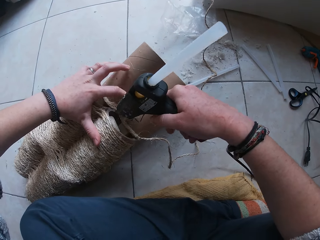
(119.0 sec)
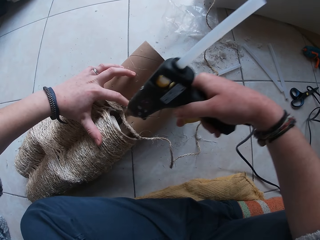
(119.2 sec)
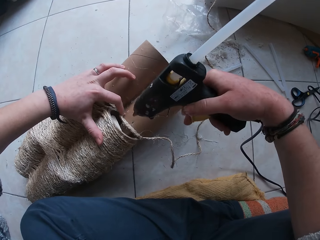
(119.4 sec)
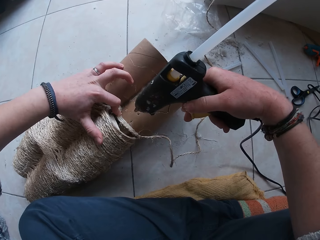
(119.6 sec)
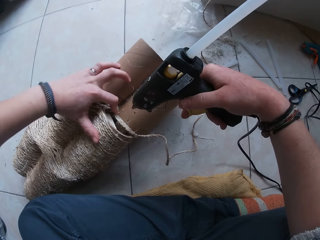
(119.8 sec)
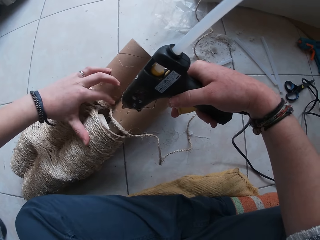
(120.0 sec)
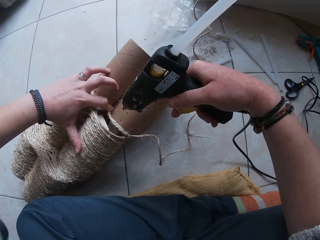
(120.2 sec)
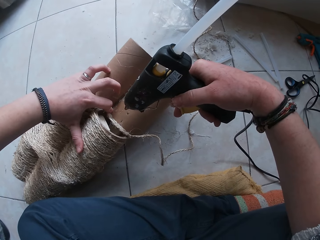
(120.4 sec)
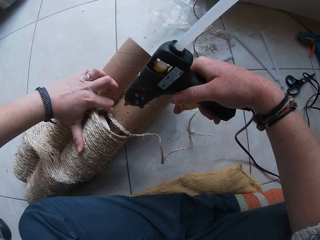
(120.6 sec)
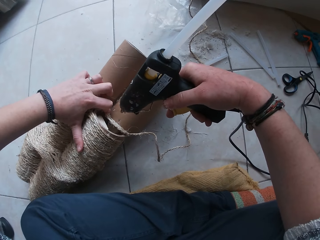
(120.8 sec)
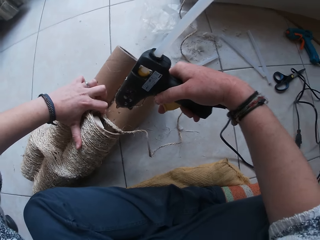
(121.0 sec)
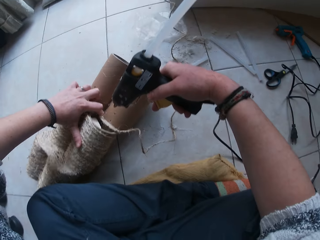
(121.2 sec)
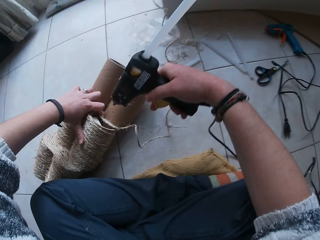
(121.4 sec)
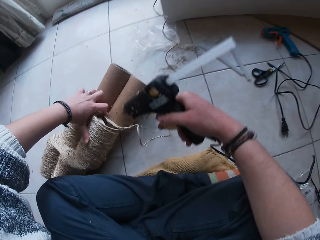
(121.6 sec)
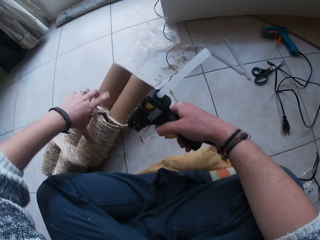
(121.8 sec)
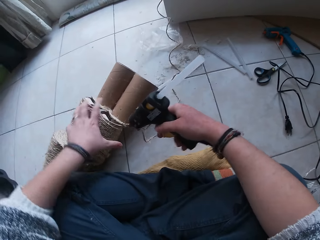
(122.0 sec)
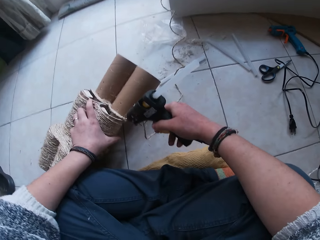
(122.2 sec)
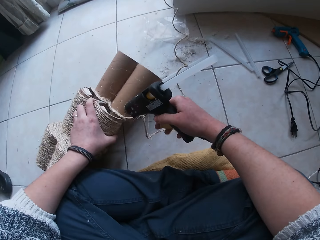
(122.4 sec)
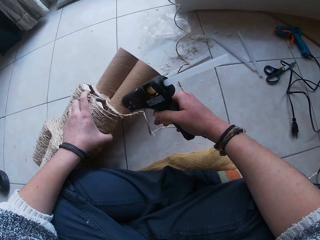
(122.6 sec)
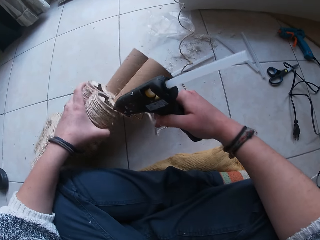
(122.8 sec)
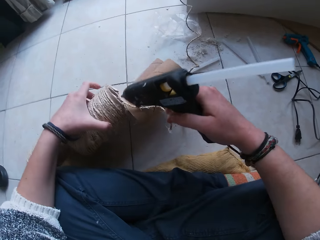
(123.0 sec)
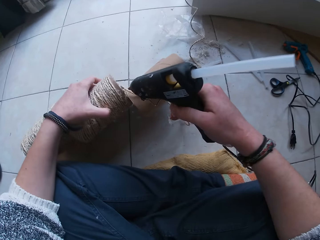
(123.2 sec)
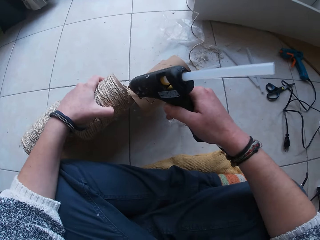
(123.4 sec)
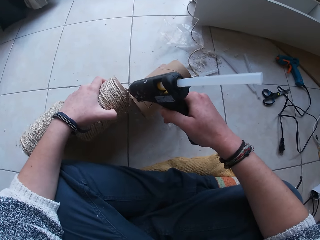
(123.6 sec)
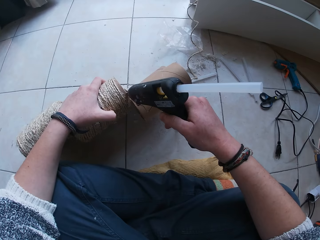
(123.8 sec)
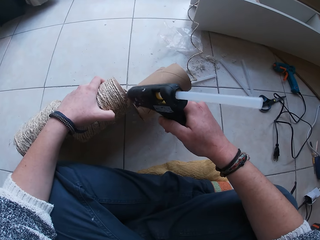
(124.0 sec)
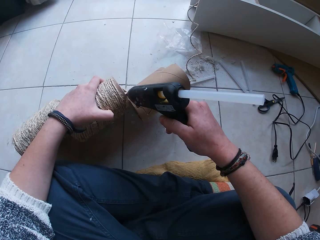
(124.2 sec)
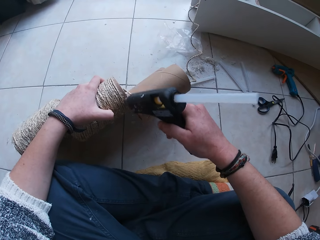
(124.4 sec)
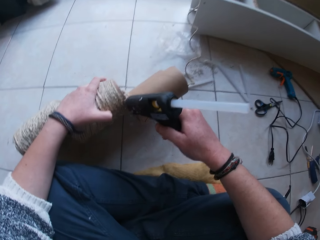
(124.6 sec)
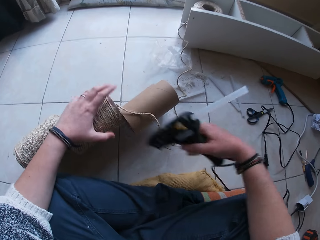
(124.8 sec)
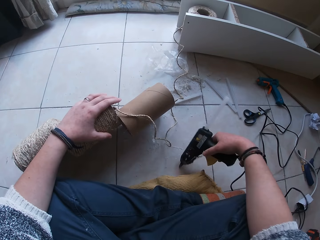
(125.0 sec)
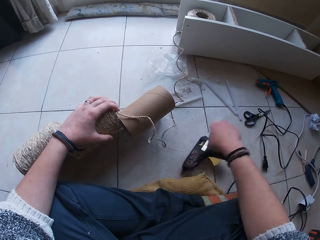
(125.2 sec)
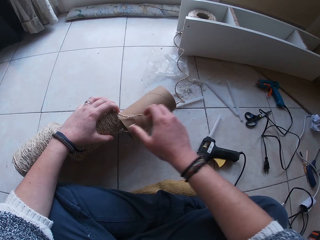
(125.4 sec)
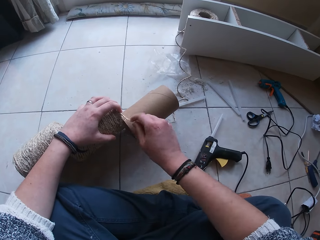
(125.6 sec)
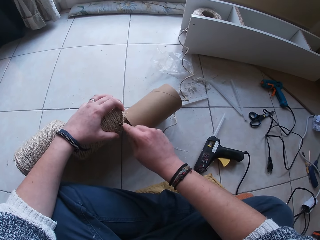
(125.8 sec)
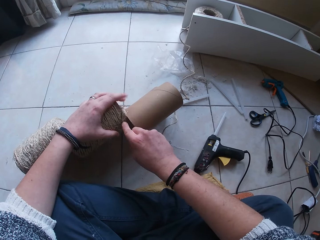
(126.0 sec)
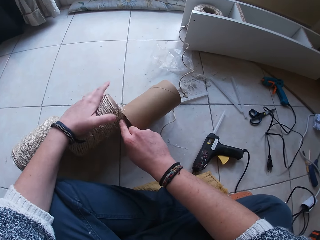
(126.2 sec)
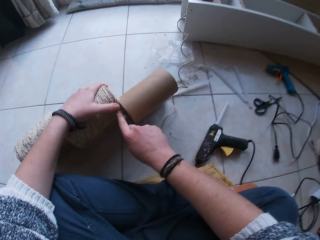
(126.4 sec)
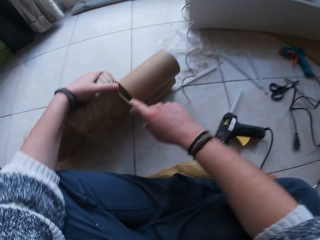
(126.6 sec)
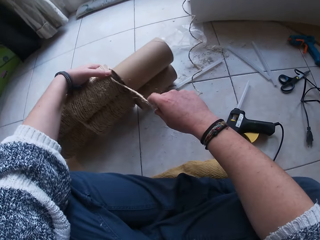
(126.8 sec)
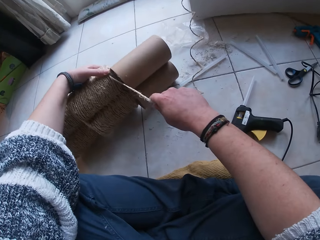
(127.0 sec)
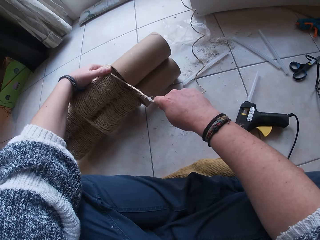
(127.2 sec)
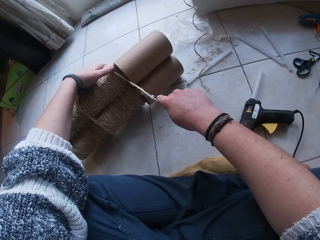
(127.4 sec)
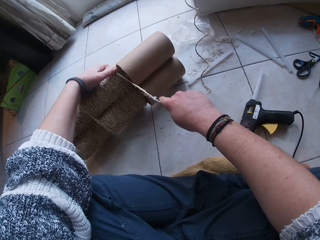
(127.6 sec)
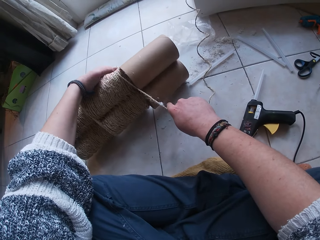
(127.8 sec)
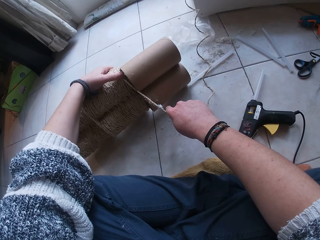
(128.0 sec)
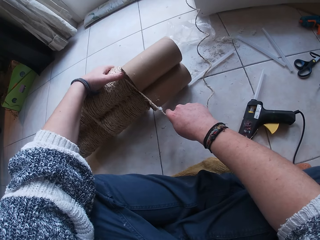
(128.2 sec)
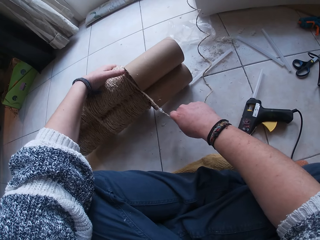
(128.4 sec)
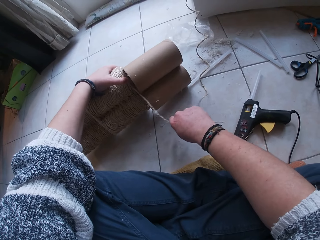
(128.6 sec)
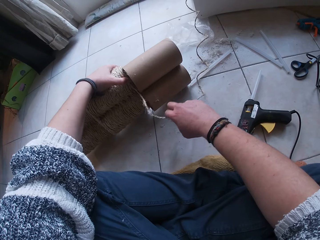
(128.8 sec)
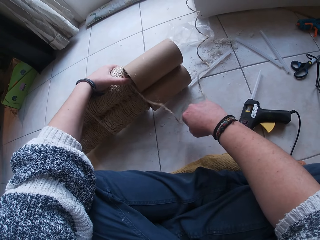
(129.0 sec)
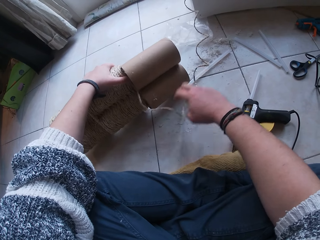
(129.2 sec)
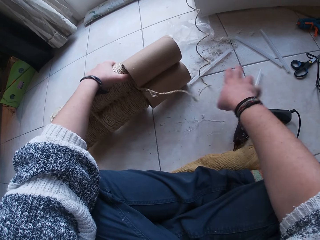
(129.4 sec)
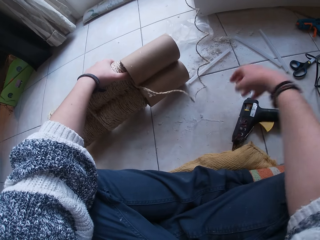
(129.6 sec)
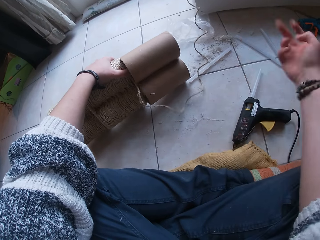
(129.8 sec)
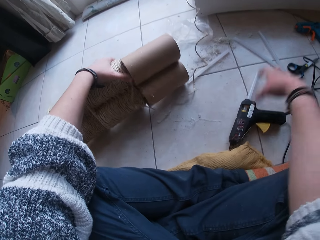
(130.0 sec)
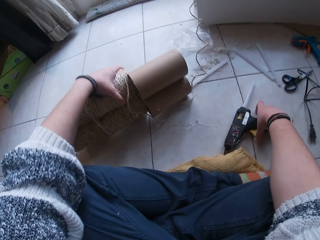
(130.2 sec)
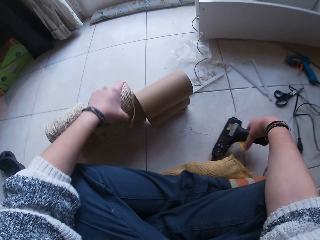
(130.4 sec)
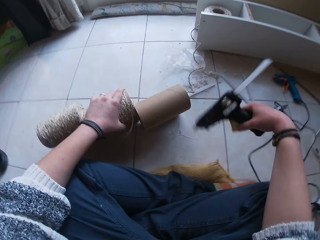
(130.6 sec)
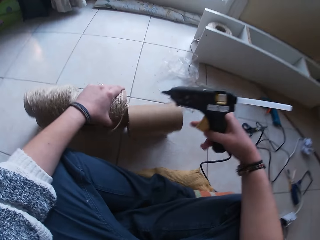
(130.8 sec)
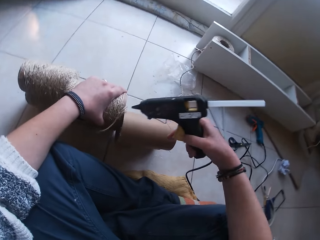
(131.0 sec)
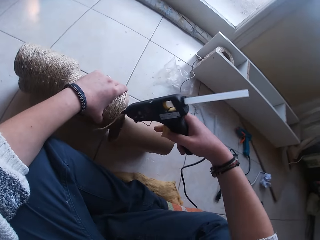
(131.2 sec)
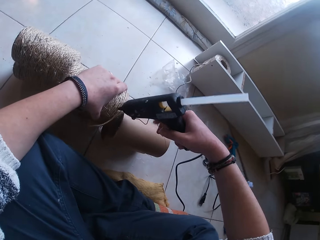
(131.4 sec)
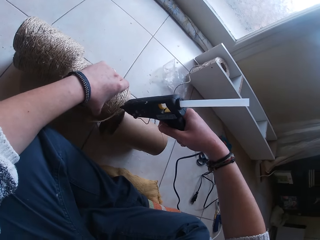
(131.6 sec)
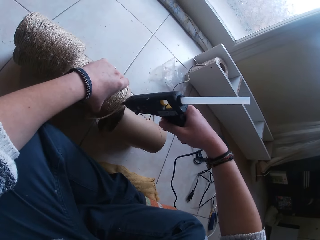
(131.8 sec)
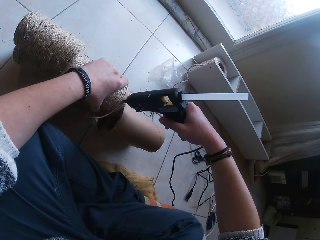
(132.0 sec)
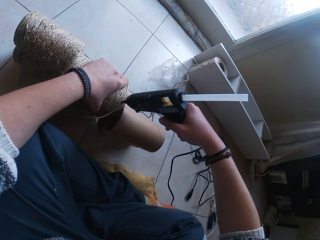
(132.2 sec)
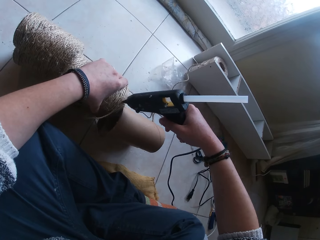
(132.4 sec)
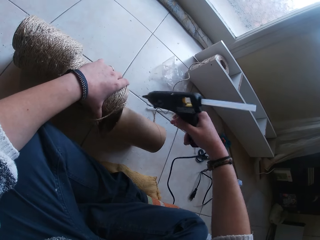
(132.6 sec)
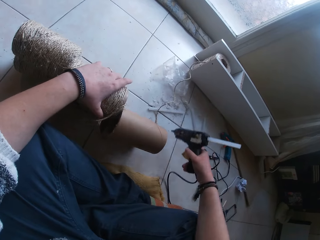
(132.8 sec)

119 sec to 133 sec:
The camera wearer presses the string of rope on the paper craft with her left hand. She picks up the paper craft from the floor with her left hand. She turns the sisal rope roll. She applies glue on the paper craft with the glue gun in her right hand. She drops the glue gun in her right hand on the floor. She presses the string of rope on the paper craft with her hands. She picks up the glue gun from the floor with her right hand. She moves the paper craft with her left hand. She applies glue on the paper craft with the glue gun in her right hand.

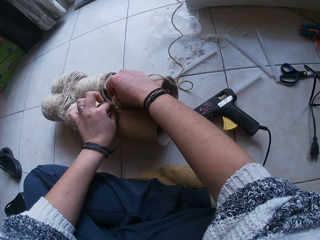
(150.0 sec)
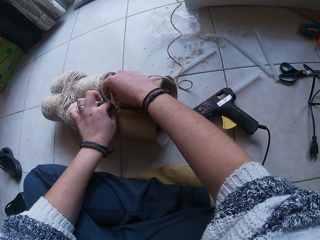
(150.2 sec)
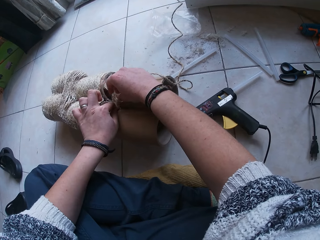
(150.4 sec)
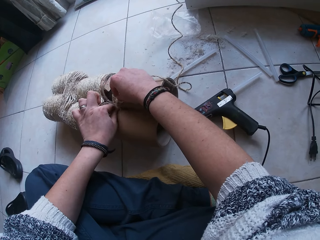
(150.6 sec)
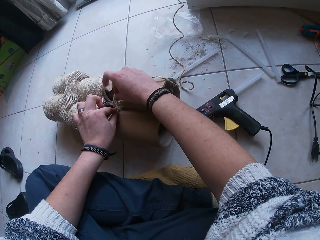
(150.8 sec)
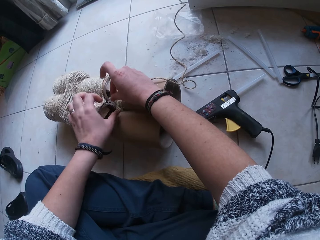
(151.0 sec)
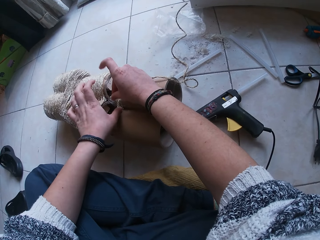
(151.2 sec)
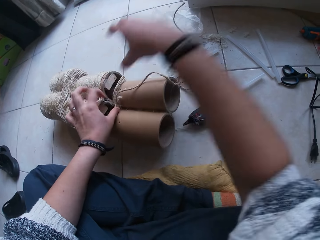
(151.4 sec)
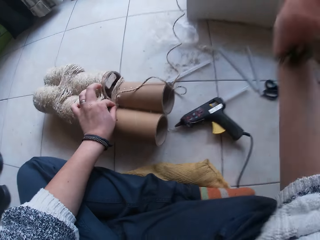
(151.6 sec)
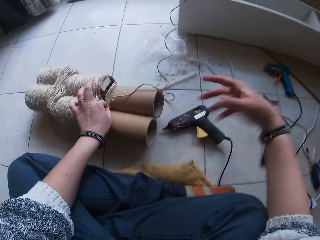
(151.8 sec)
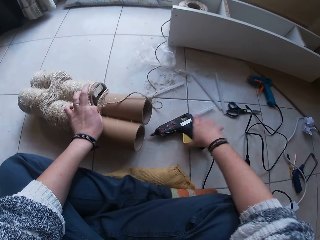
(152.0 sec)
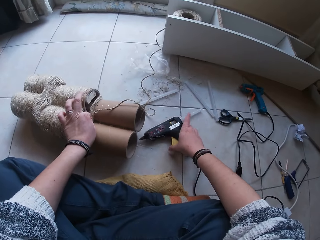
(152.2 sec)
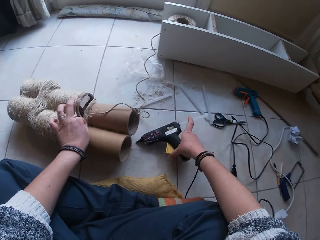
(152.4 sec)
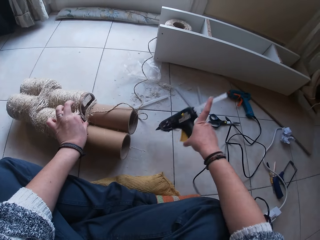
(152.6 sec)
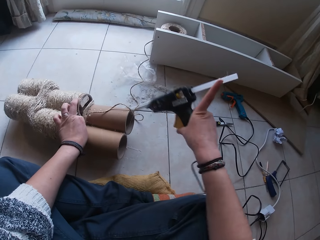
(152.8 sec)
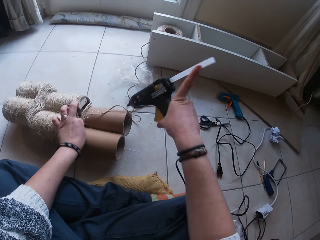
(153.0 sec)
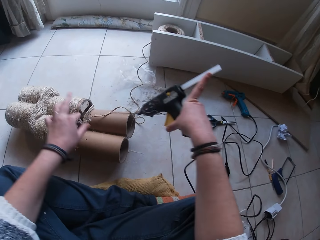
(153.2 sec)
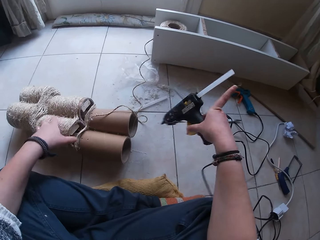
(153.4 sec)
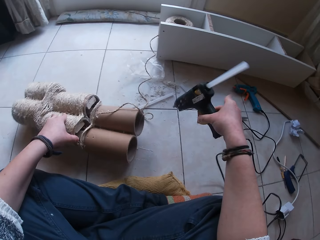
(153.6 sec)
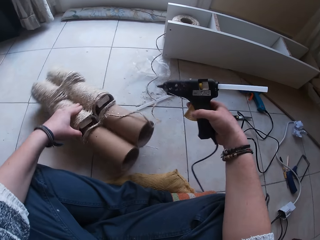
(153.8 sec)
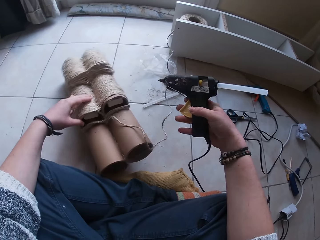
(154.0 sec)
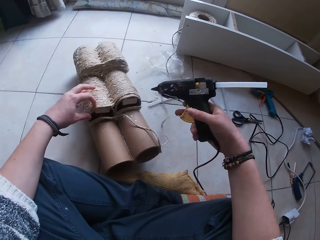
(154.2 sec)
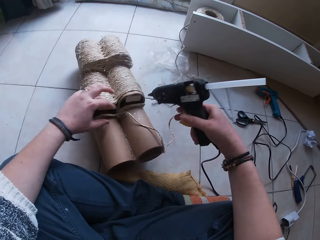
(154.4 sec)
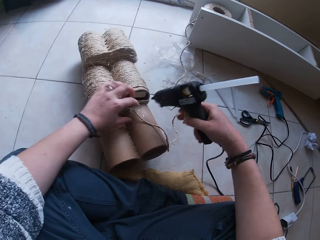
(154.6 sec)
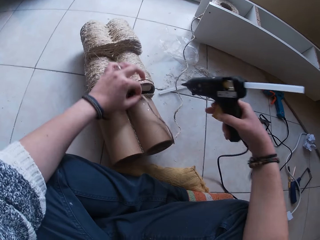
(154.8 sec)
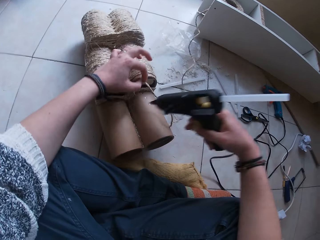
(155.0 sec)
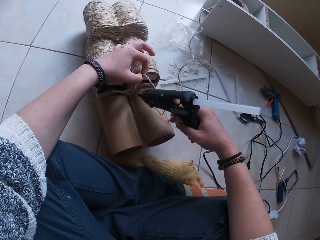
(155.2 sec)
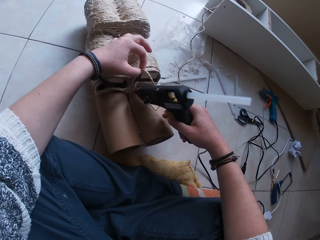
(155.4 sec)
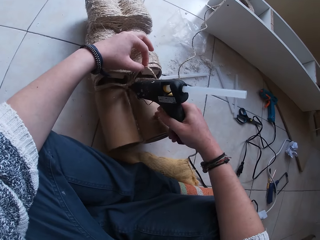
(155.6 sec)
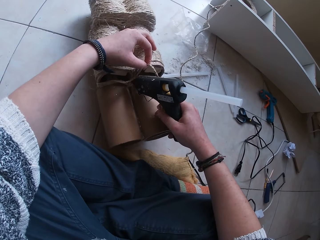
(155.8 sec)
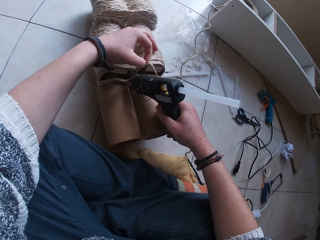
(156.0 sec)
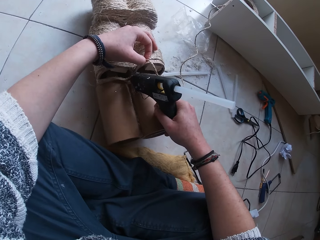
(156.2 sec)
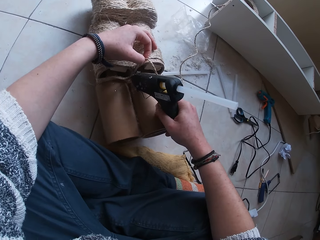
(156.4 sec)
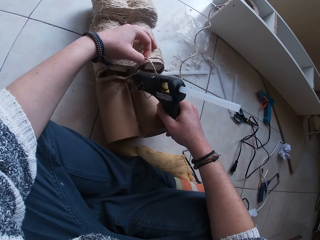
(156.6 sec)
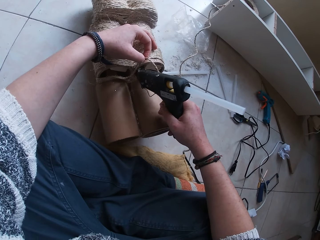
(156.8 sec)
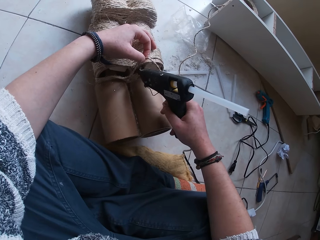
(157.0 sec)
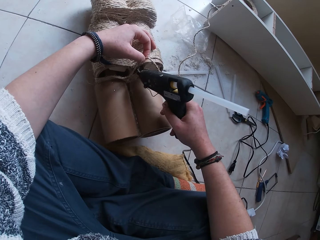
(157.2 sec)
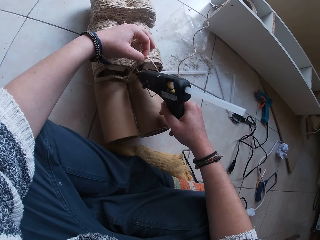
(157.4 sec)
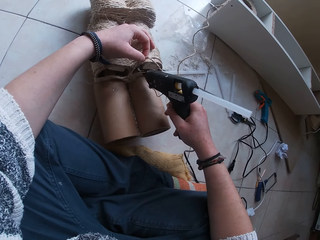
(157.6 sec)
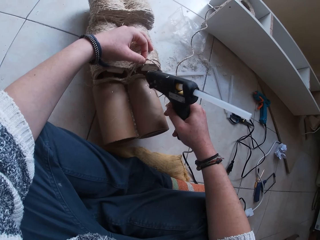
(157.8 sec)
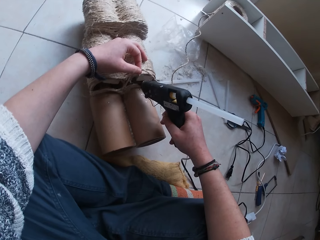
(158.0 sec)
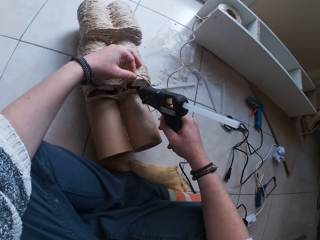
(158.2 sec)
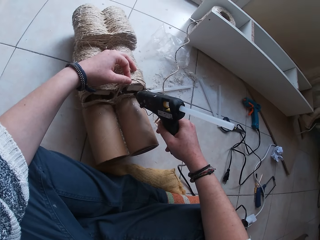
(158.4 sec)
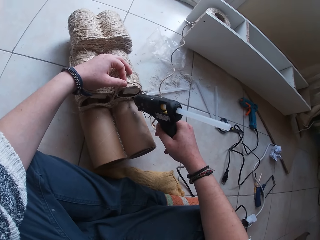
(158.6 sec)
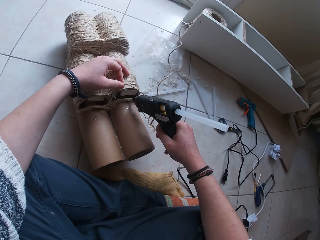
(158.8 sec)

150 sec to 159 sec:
The camera wearer shakes her right hand. She picks up the glue gun from the floor with her right hand. She moves the paper craft on the floor with her left hand. She turns the sisal rope roll. She holds the string of rope with her left hand. She applies glue on the paper craft with the glue gun in her right hand.
